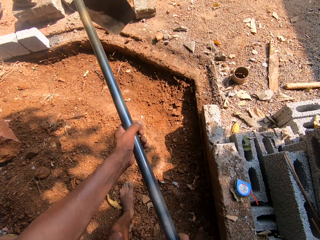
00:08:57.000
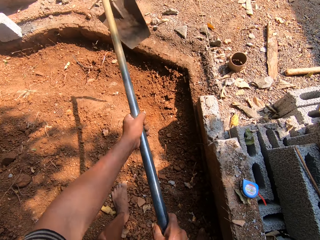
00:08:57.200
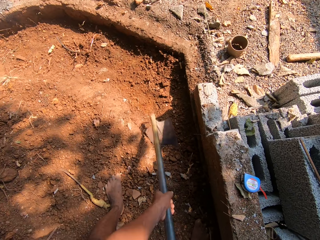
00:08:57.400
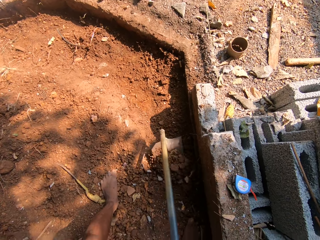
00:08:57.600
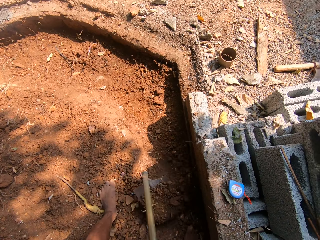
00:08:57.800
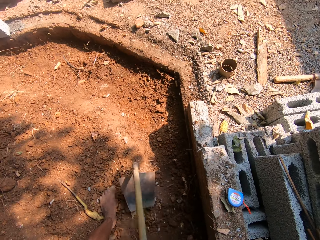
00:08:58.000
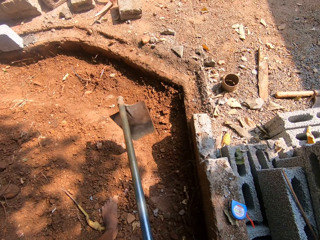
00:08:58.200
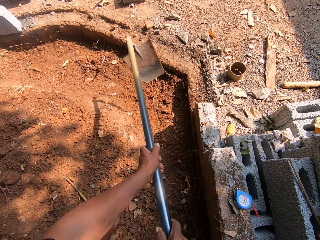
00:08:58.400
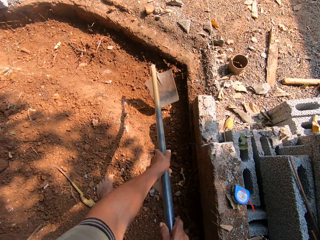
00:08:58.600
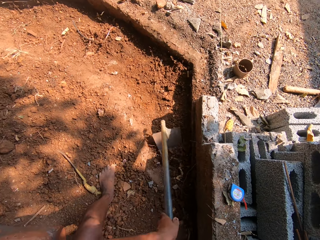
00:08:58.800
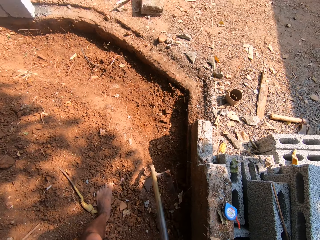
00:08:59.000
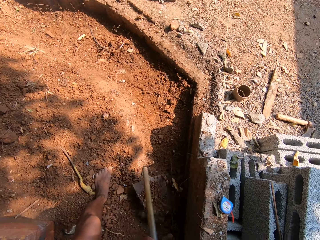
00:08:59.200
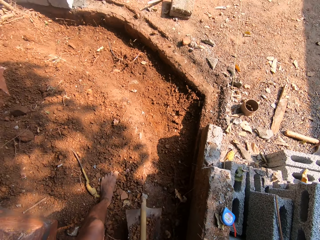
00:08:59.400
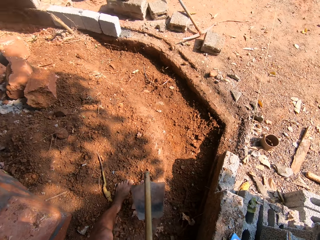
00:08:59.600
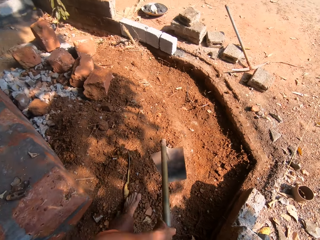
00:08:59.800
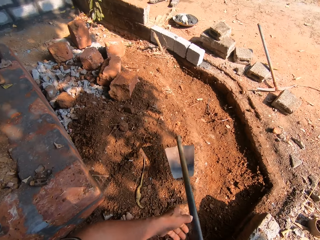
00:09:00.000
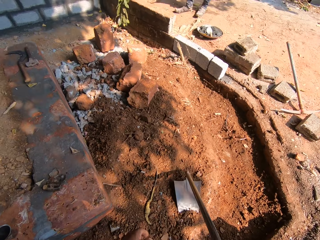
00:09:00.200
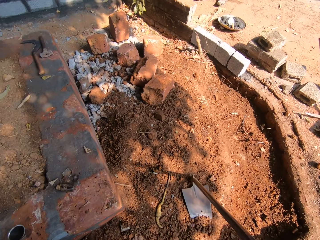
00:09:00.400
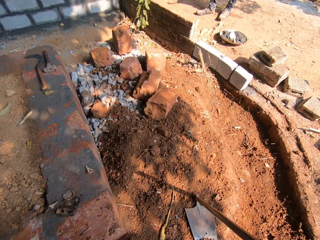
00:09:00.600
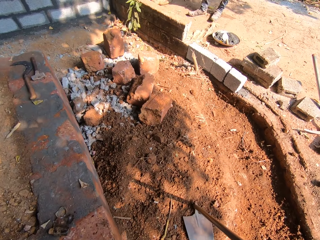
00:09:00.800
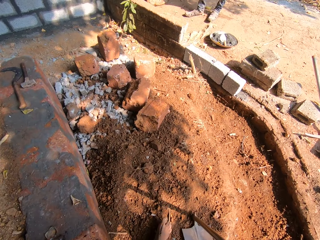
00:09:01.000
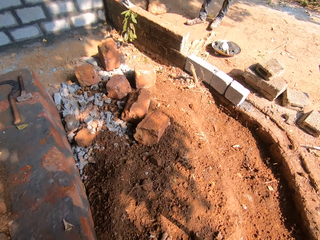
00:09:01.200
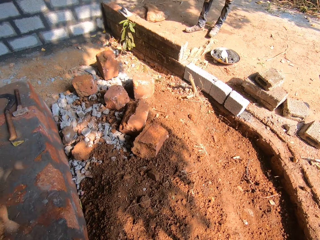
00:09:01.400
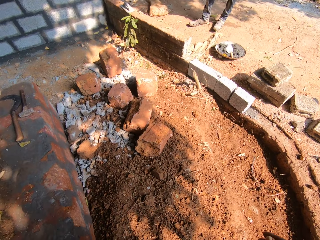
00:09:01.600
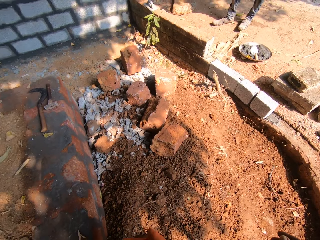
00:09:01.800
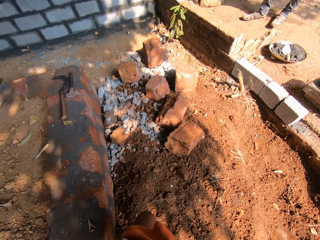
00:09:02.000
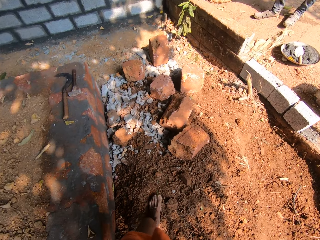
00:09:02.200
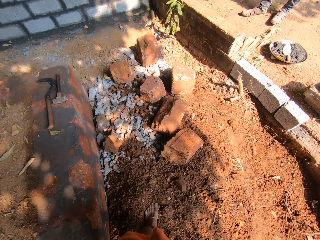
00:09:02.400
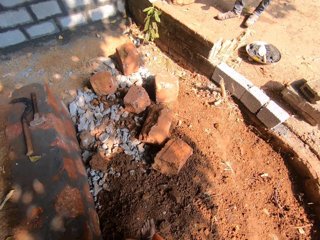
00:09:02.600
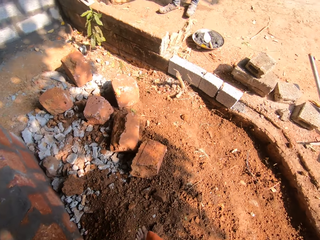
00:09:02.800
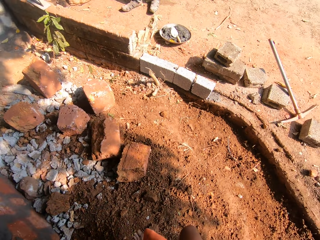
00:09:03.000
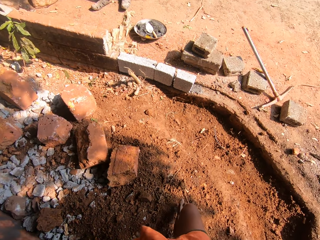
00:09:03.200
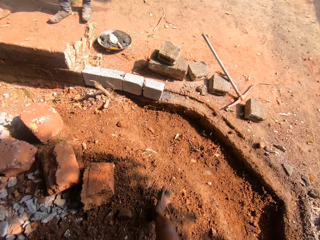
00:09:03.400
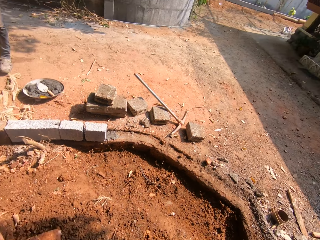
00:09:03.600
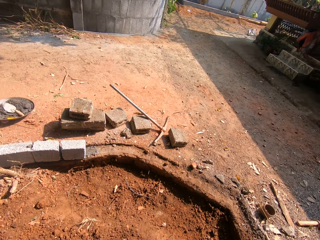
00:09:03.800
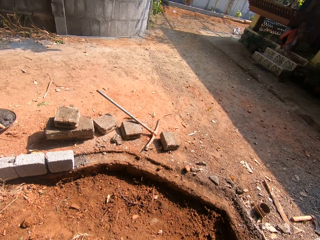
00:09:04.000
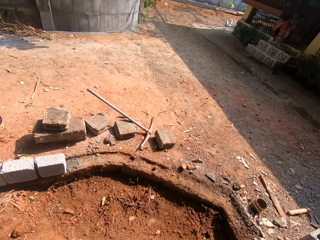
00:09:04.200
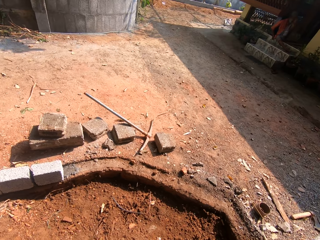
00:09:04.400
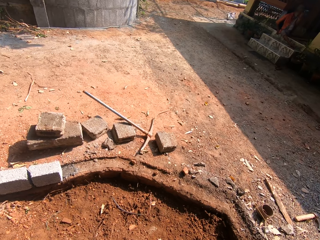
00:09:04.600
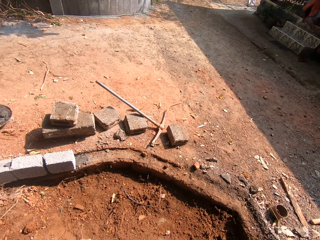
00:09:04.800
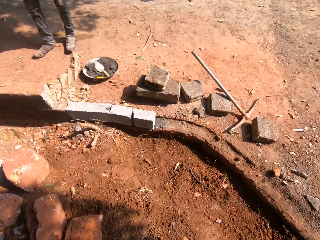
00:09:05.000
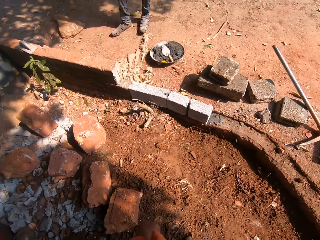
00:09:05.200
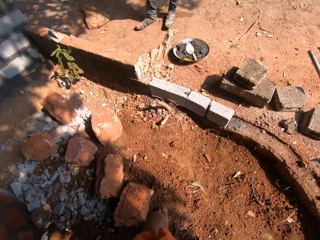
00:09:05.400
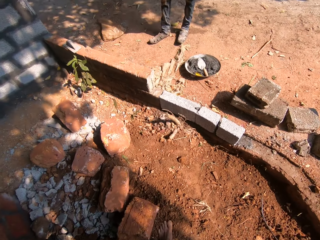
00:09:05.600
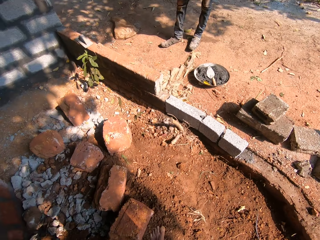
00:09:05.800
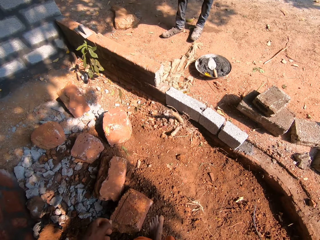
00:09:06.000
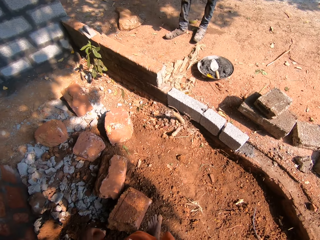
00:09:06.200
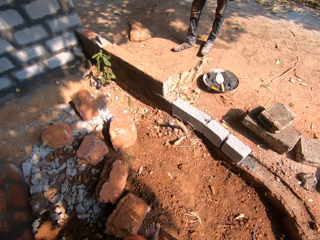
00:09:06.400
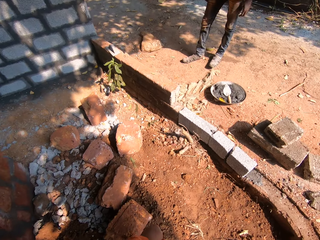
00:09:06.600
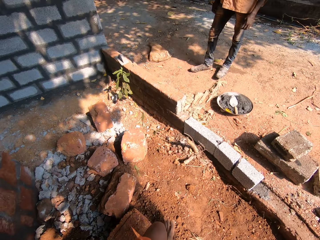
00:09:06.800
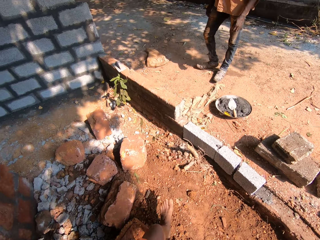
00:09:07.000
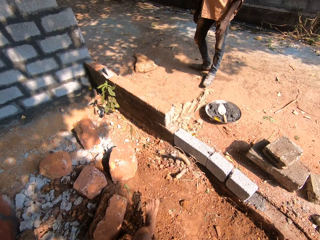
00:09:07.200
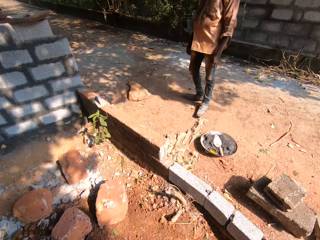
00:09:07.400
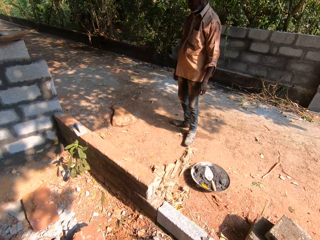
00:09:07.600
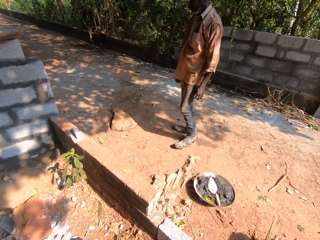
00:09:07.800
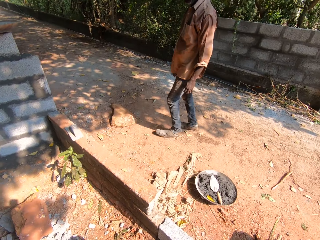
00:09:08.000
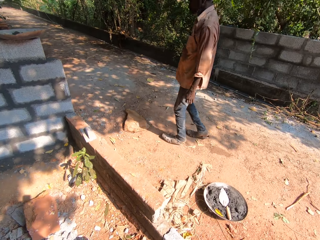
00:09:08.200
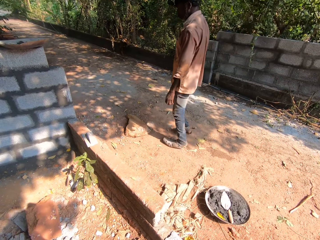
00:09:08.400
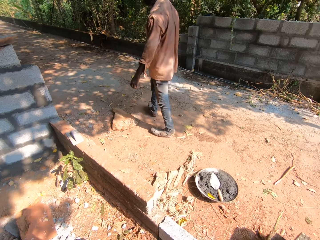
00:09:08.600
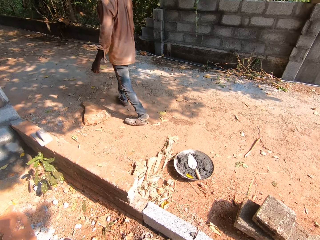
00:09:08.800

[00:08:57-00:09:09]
The camera wearer digs with the hoe. He packs sand with the hoe in both hands. He places the hoe on the floor with his right hand. He stops digging. He looks around.

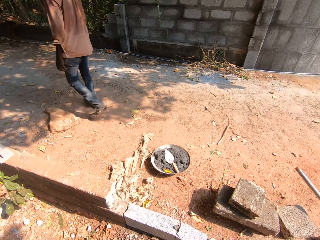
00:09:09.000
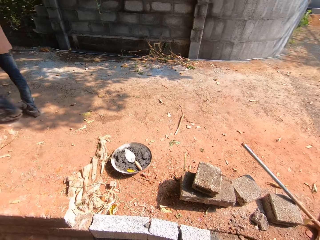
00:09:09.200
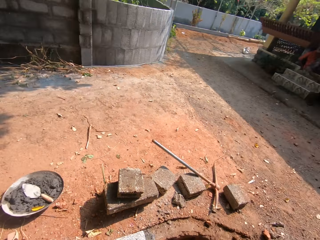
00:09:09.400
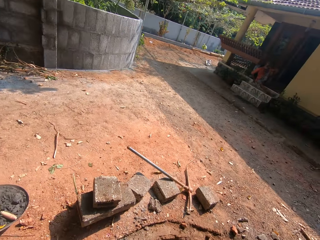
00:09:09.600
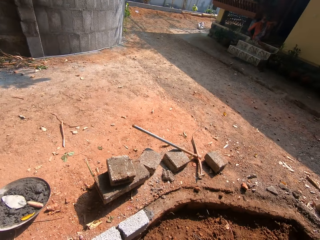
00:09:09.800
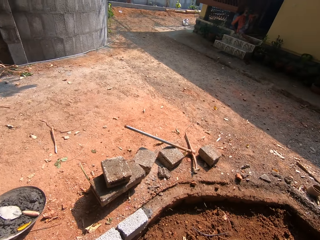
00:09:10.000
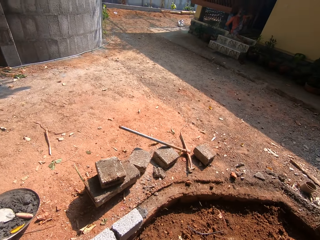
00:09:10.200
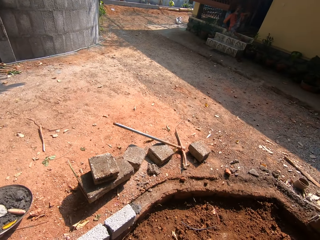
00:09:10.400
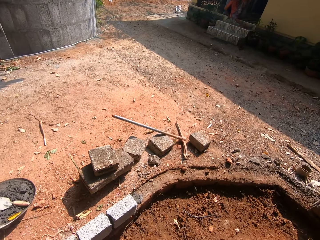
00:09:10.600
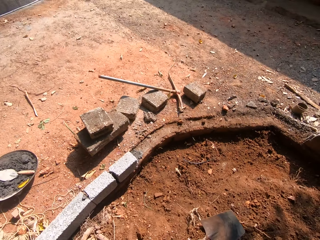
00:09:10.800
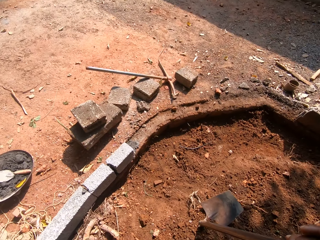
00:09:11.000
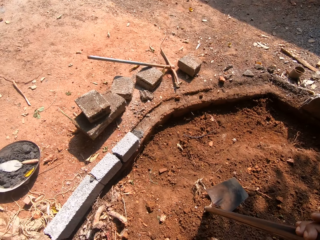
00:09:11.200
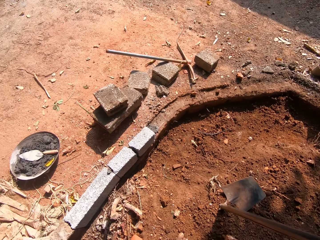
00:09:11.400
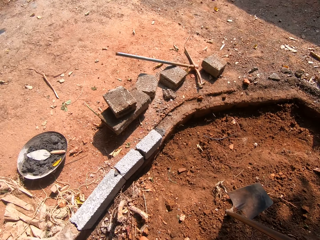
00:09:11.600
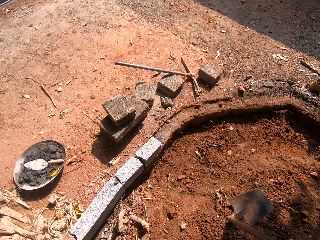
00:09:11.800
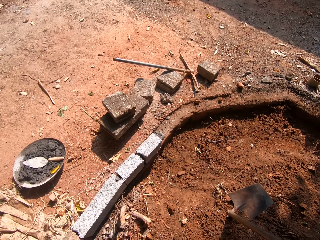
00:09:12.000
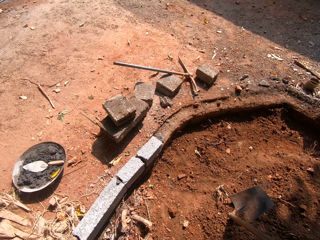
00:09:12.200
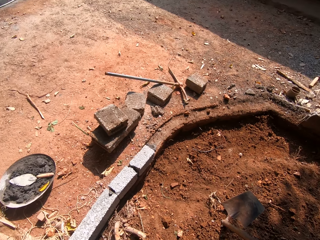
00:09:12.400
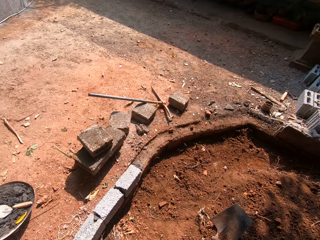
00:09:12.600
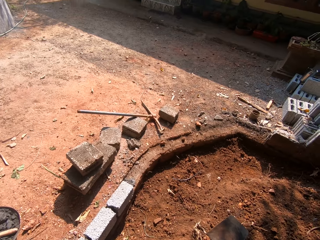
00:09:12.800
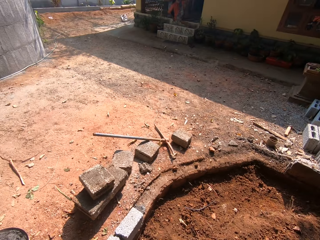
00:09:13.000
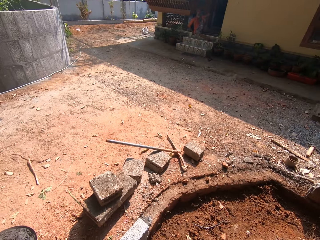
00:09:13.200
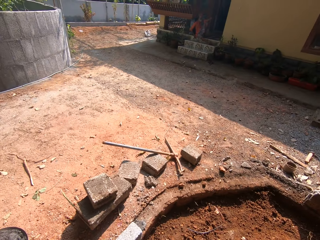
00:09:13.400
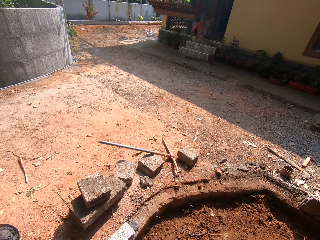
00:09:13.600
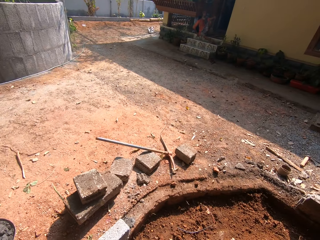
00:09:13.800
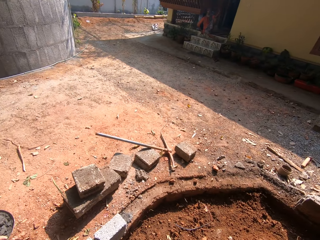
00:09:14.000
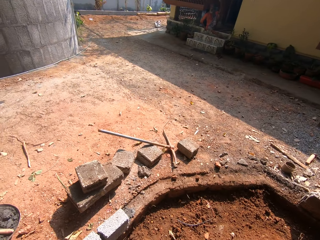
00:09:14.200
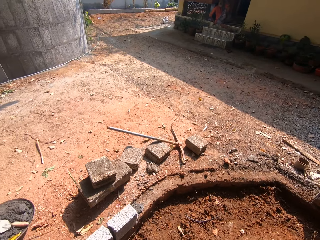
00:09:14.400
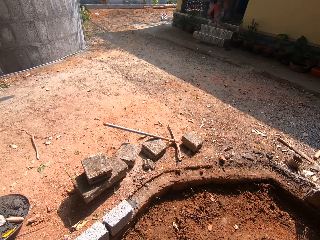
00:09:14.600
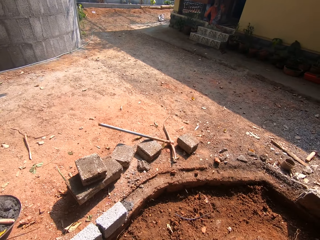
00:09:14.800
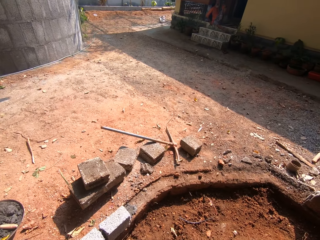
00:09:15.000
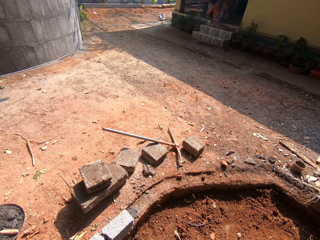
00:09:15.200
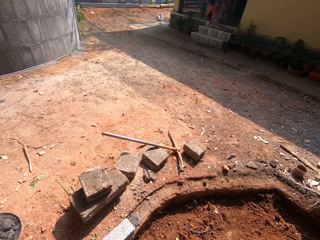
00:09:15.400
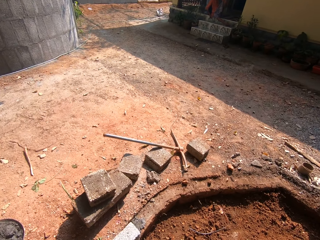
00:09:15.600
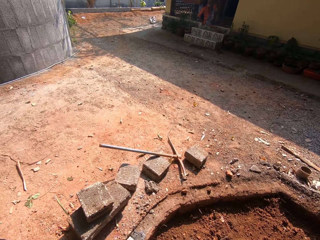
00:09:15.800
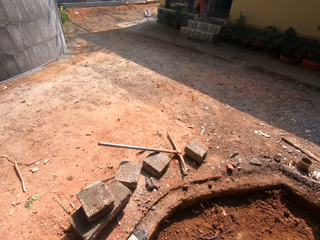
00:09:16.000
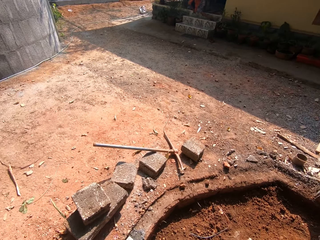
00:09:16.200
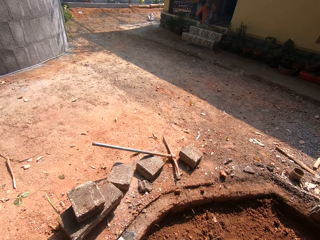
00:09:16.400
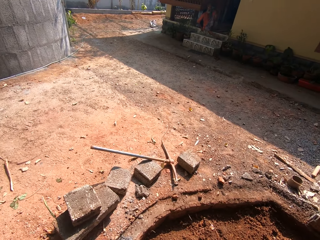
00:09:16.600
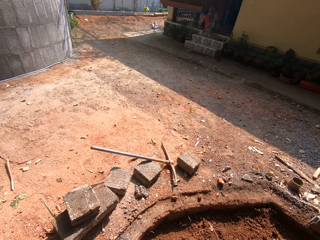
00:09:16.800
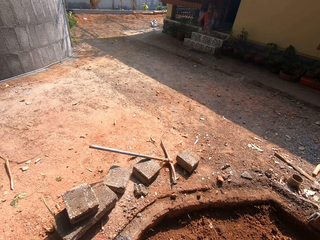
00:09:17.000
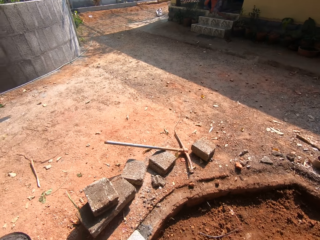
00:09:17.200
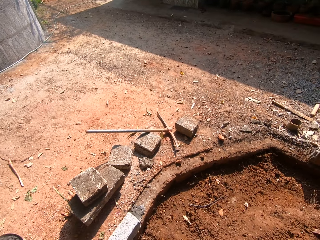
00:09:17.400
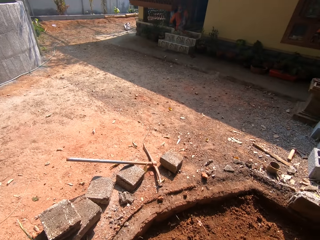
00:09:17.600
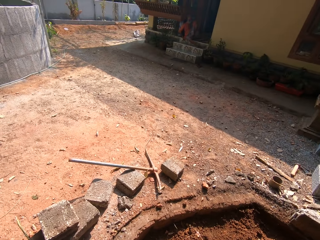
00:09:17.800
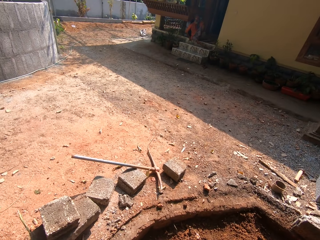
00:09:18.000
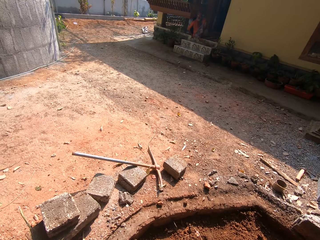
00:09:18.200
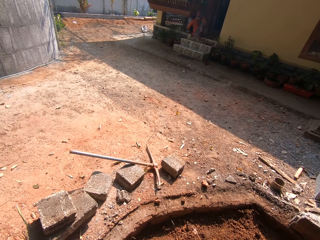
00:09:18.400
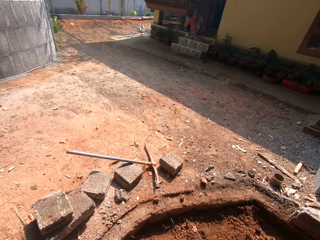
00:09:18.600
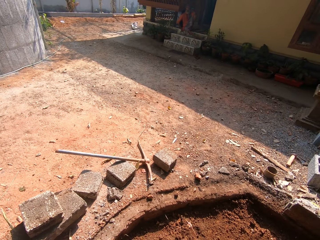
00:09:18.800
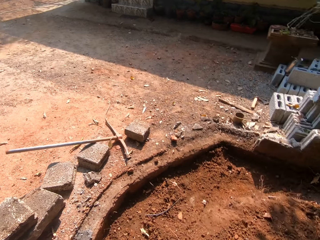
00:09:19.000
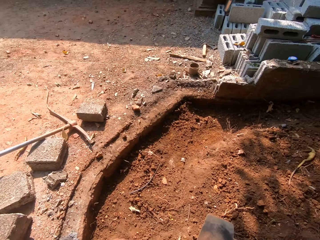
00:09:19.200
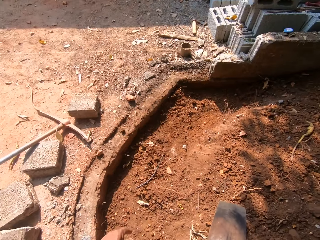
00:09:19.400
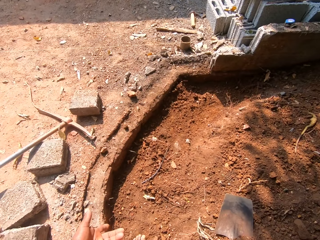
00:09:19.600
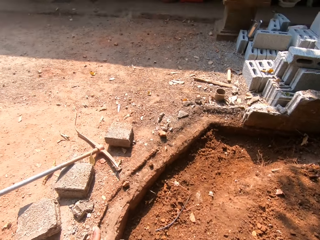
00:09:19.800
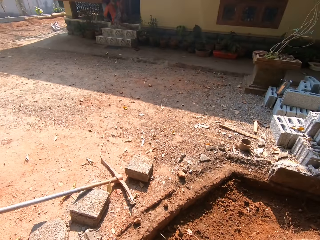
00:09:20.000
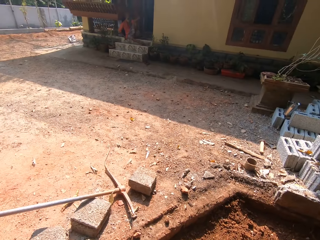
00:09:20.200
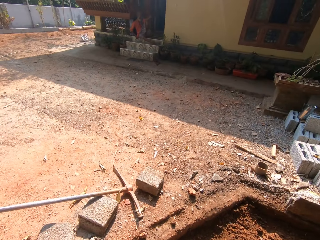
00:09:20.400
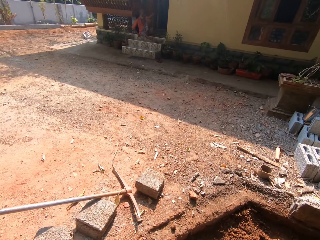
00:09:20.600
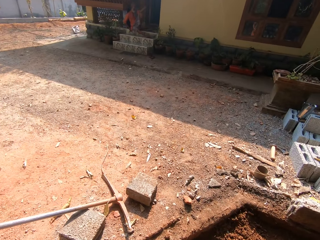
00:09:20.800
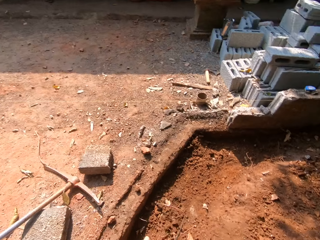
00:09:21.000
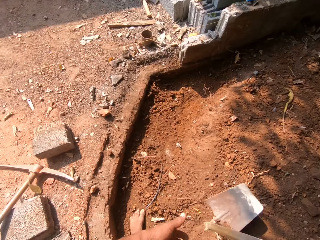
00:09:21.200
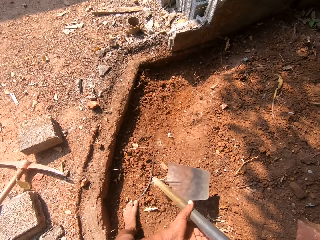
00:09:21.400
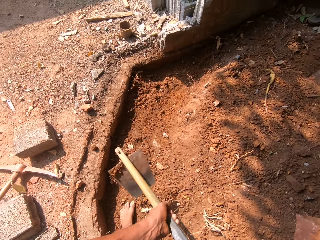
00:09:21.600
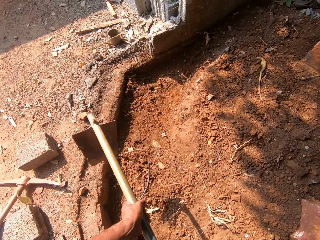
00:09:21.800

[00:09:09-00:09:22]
The camera wearer flaps the hand.
